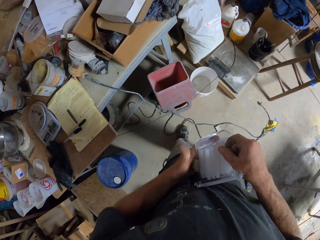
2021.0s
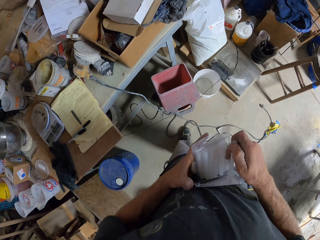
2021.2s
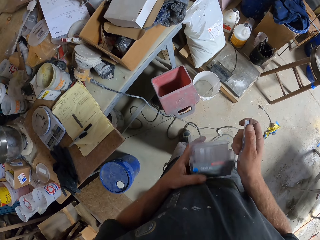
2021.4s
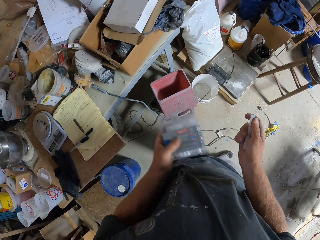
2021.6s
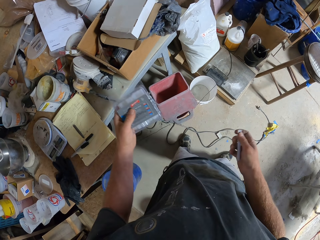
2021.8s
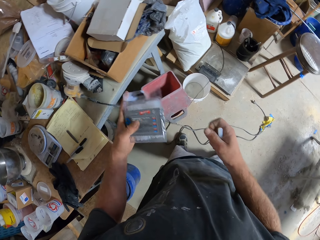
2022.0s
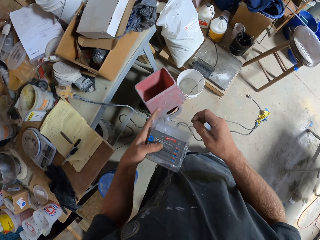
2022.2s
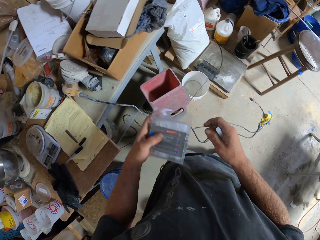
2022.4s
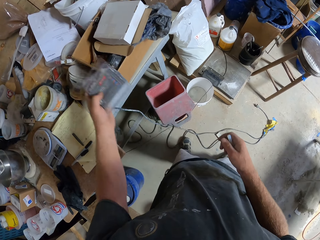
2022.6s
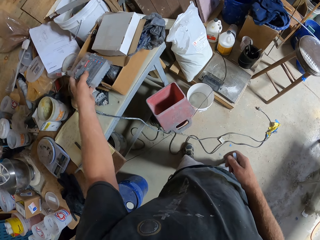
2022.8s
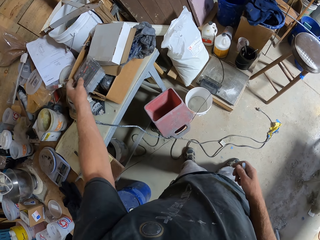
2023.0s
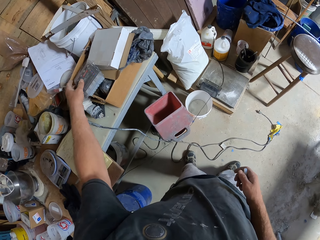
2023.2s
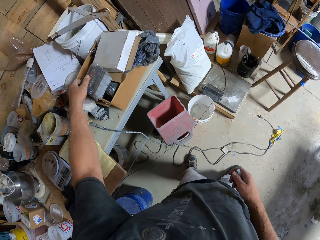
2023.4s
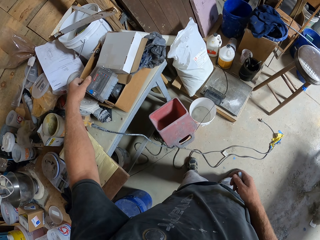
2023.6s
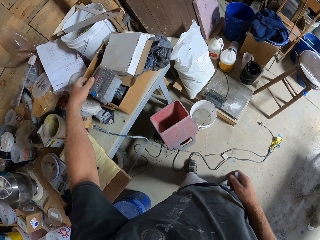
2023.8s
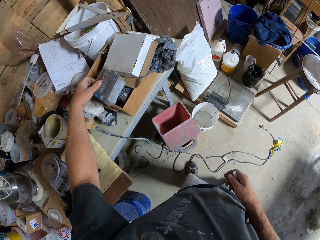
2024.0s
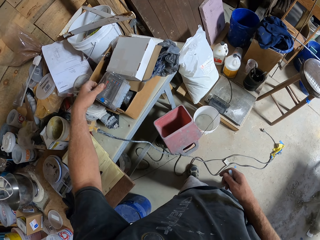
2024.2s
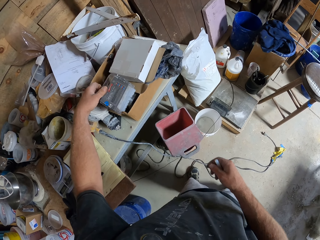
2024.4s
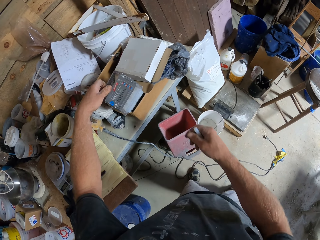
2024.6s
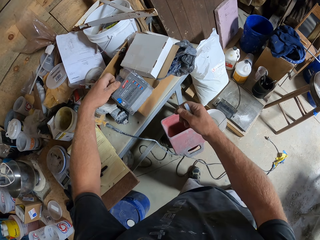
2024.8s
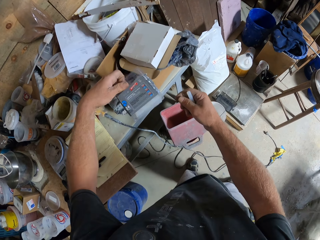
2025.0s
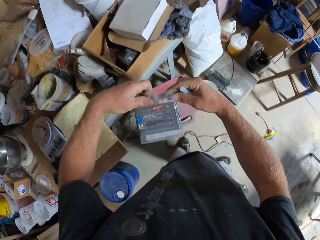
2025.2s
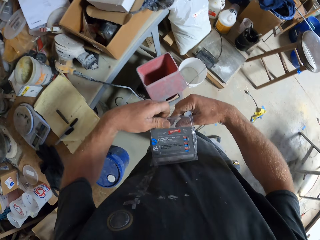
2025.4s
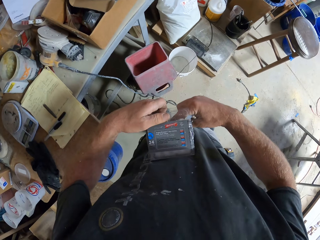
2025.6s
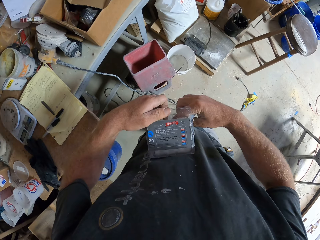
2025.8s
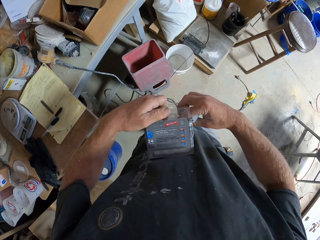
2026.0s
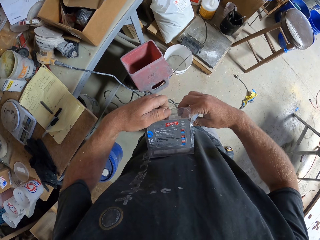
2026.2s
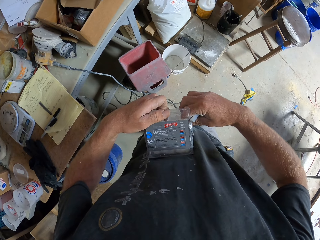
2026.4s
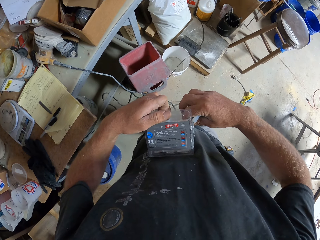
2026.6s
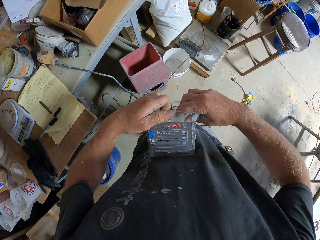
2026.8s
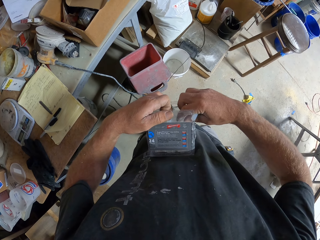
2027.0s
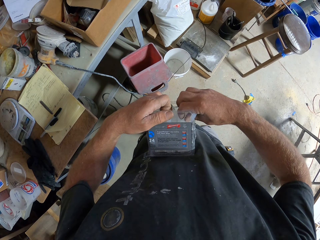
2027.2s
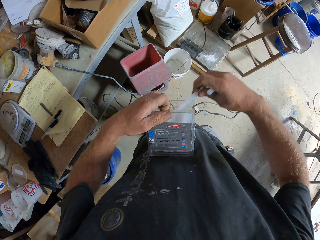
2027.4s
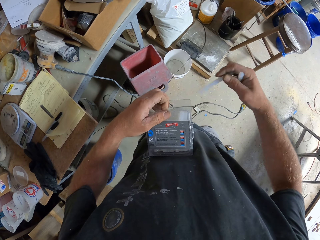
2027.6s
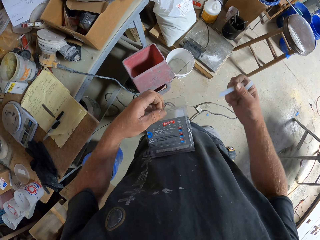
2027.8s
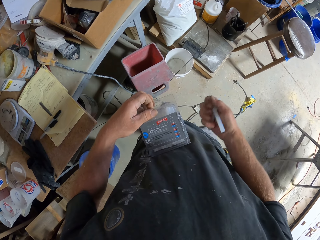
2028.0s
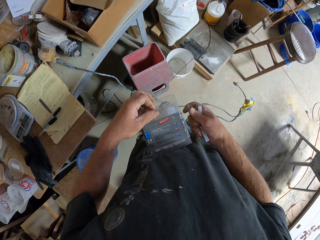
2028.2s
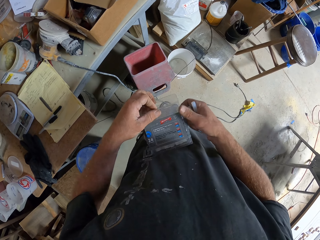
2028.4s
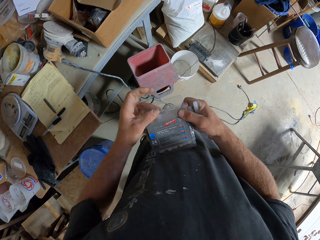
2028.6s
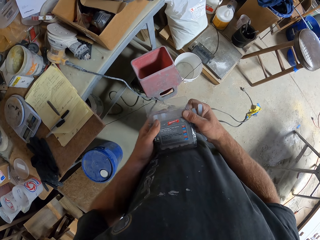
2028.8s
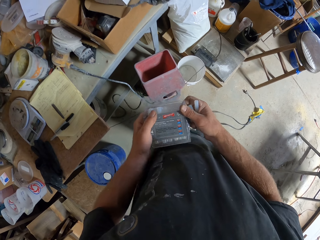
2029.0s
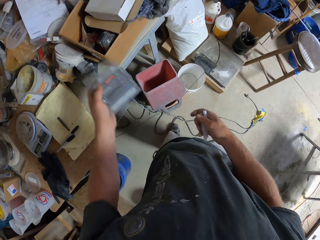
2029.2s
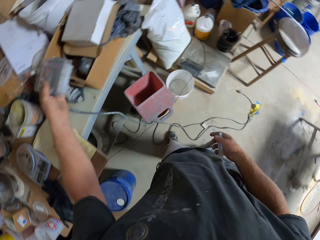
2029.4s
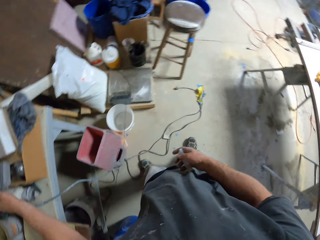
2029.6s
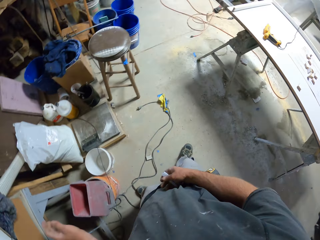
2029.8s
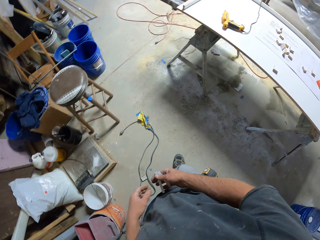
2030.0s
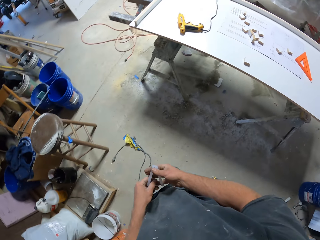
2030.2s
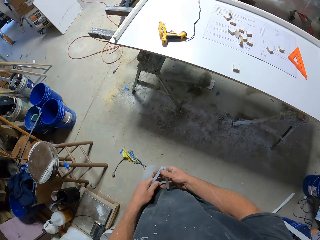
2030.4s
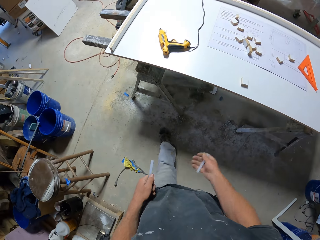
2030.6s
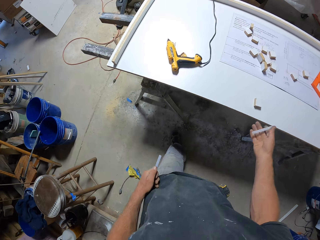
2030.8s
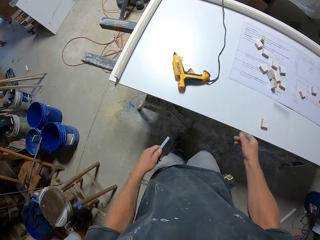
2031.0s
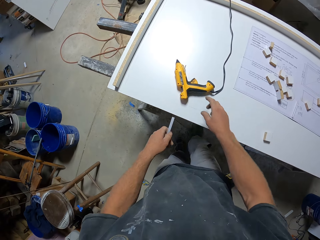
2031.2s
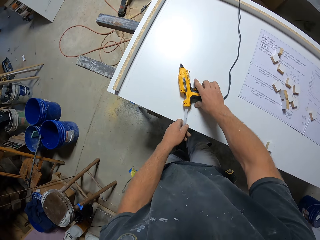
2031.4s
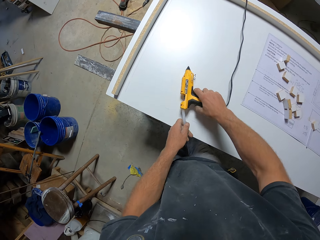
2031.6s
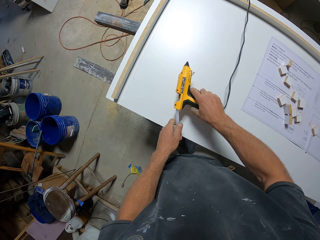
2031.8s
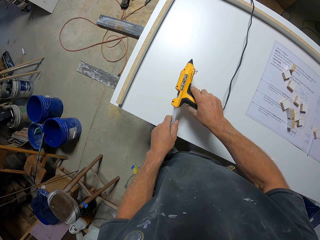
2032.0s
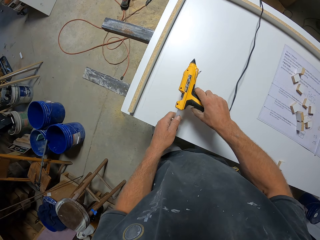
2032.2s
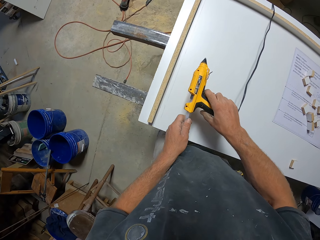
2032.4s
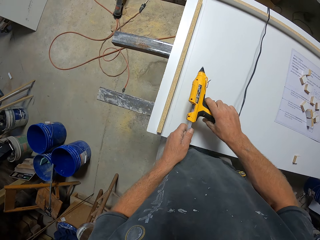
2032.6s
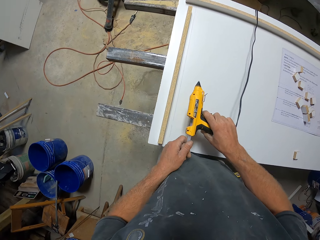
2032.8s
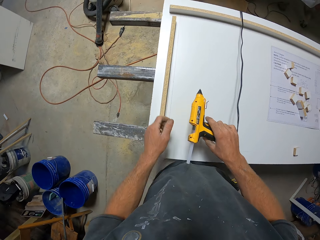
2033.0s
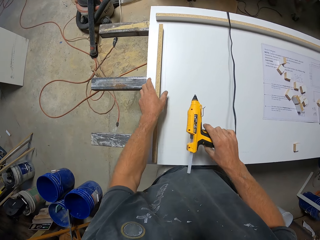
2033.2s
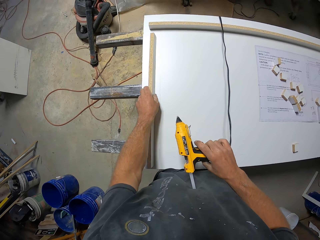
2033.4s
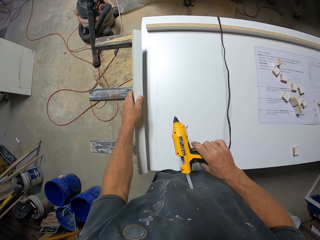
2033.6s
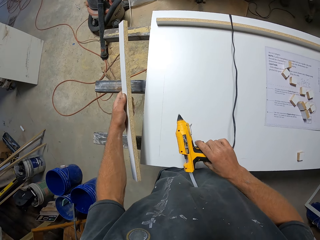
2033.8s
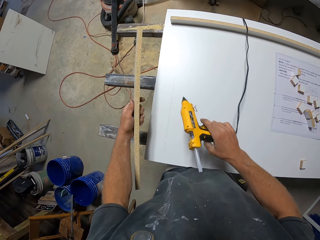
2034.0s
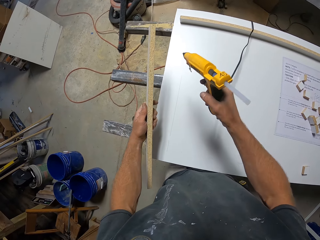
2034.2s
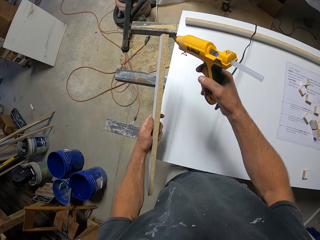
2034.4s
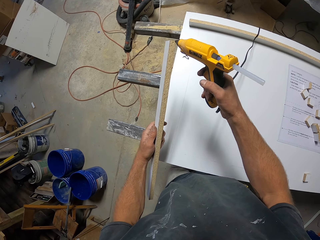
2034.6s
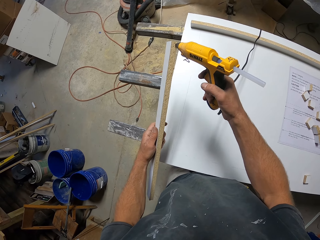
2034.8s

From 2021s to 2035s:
The camera wearer picks up the hot glue gun insert or glue gun stick from the box. They put the glue gun stick box on the box. They pick up the glue gun sticks box. They pick up the hot glue gun insert from the box. They put the glue gun stick box on the box. They walk across the workshop. They throw the hot glue insert on the table. They pick up the hot glue gun. They insert the hot glue insert in the hot glue gun. They pick up the piece of wood and hold the piece of wood.

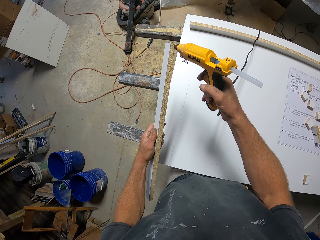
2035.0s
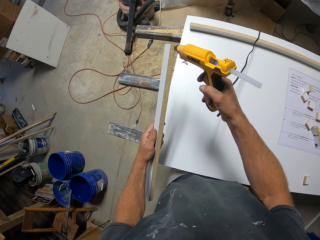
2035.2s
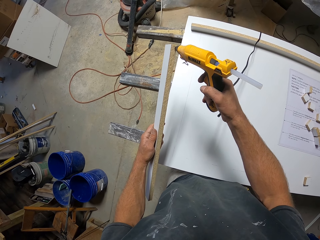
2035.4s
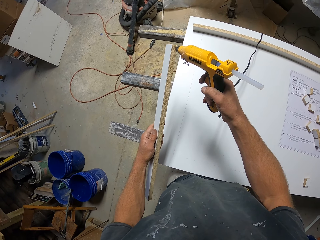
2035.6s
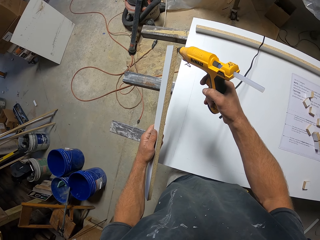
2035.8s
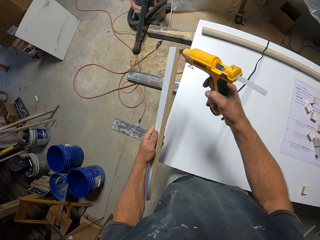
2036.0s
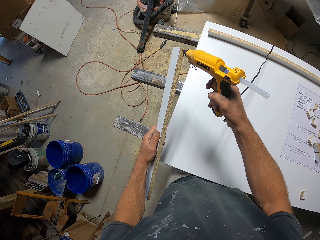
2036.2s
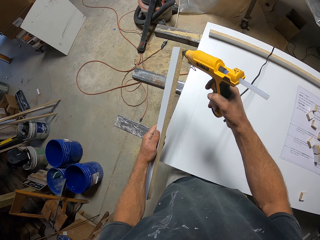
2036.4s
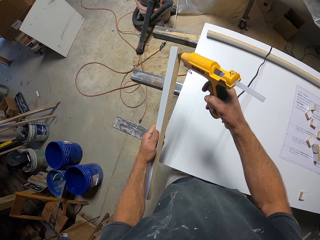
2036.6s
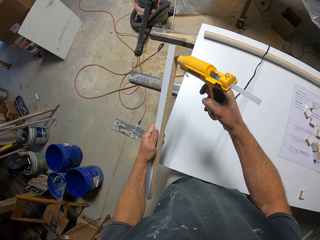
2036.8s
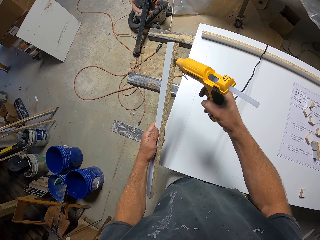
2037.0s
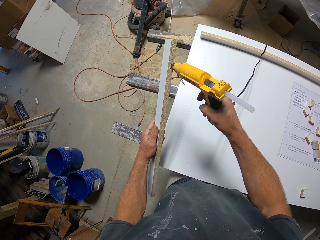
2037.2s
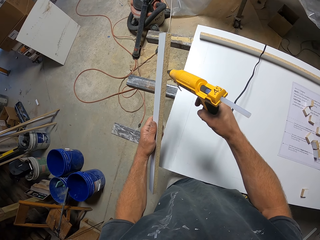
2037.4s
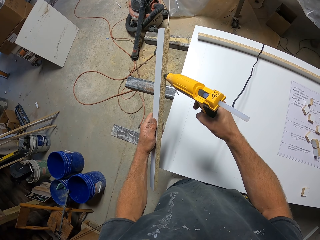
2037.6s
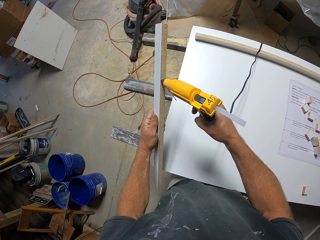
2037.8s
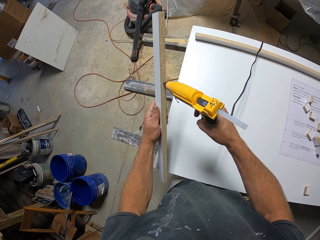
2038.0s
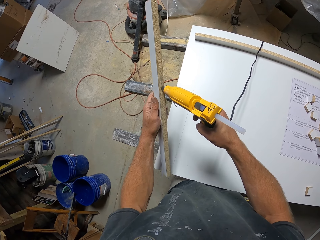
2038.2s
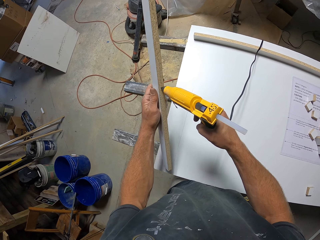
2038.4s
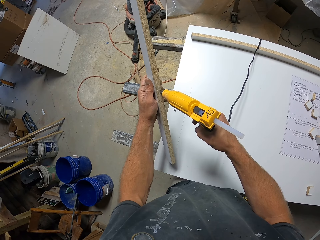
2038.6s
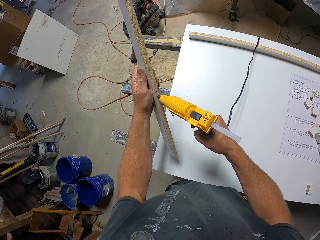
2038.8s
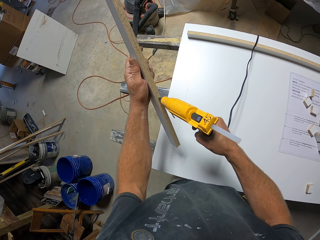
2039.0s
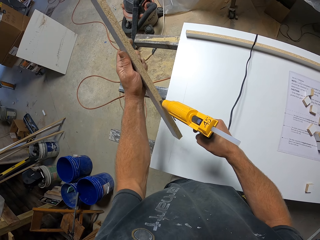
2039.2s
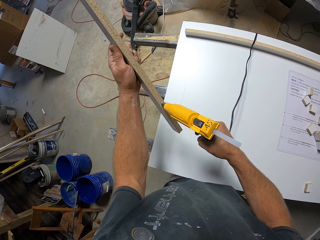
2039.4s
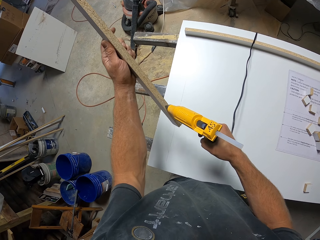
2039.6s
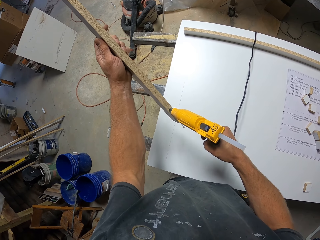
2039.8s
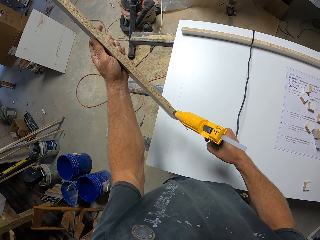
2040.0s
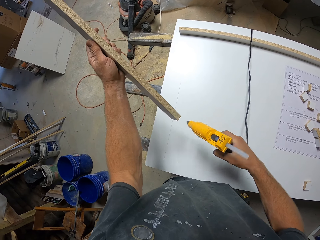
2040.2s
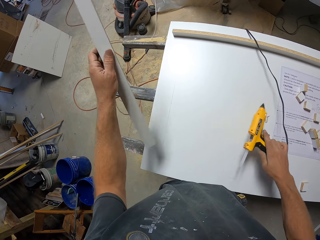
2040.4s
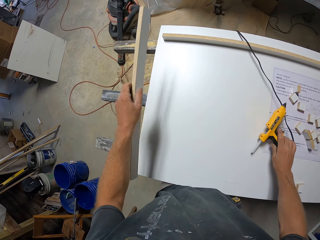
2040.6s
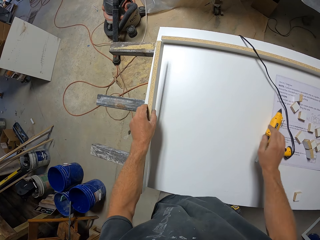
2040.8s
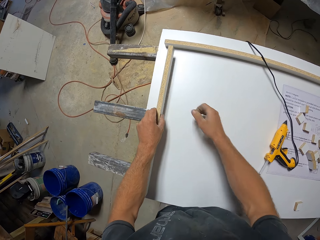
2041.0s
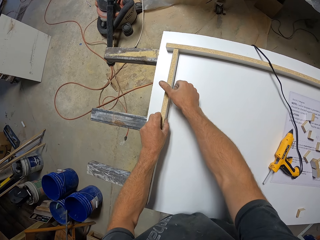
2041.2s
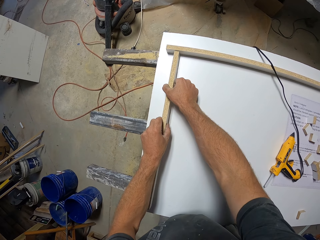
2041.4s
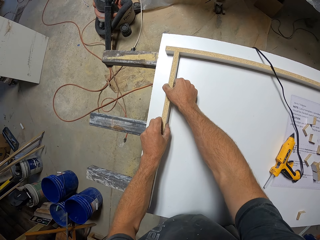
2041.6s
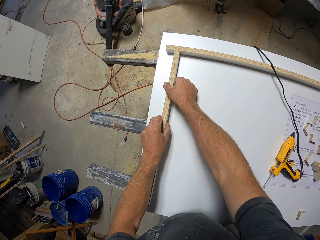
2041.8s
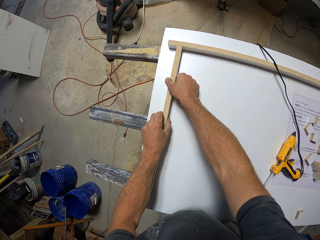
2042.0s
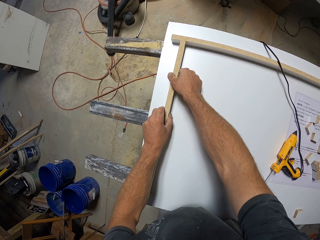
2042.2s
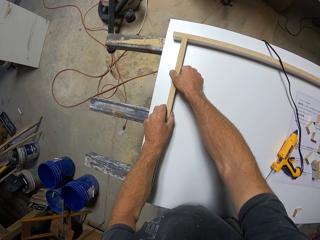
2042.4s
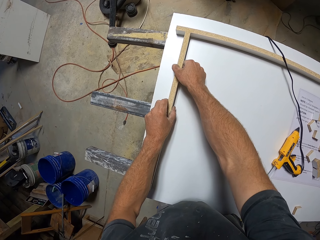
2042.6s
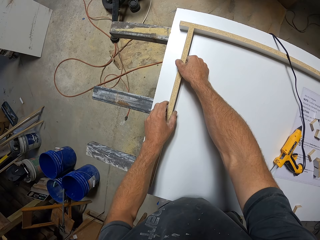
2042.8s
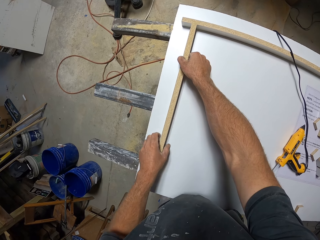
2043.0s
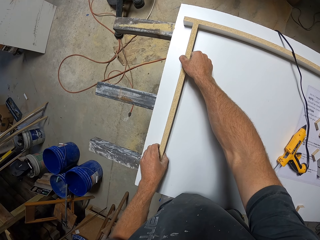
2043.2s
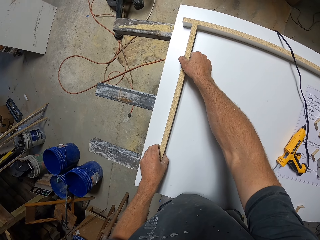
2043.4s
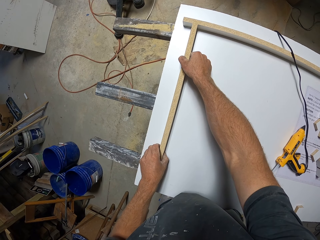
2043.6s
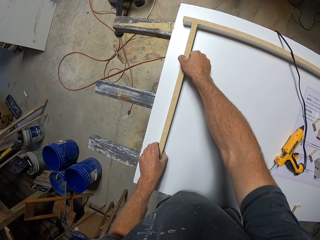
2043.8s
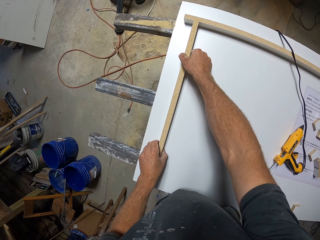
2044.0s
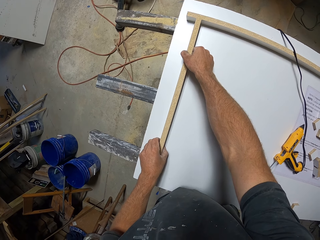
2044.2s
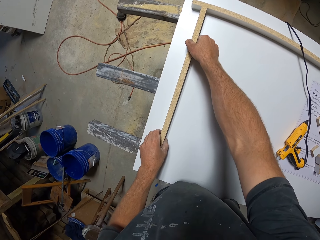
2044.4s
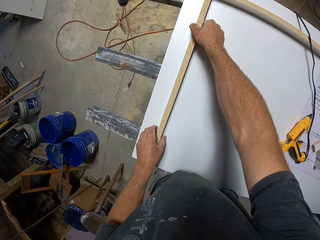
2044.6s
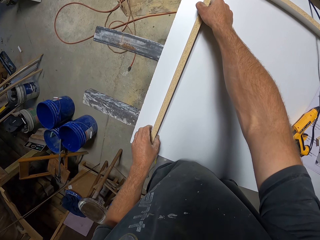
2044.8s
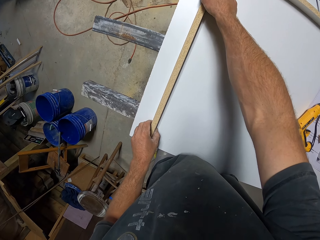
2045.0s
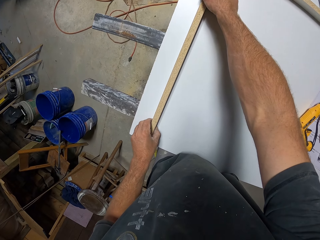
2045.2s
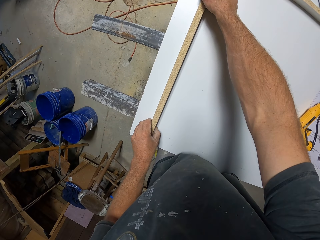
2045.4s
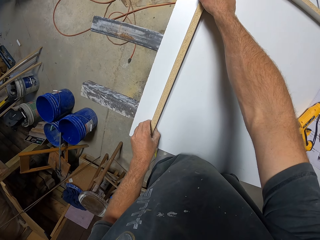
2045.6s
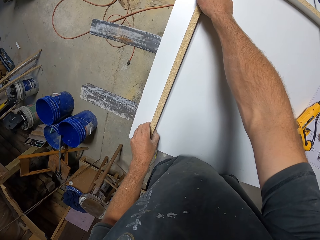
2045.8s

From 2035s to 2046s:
The camera wearer applies glue on the piece of wood with the glue gun. They put the glue gun on the work bench. They attach the piece of wood to the wooden frame. They put the piece of wood on the work bench.
